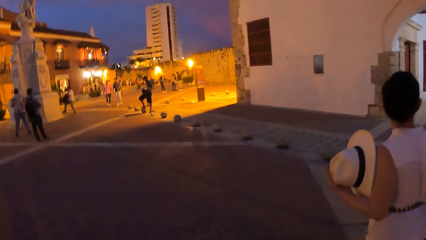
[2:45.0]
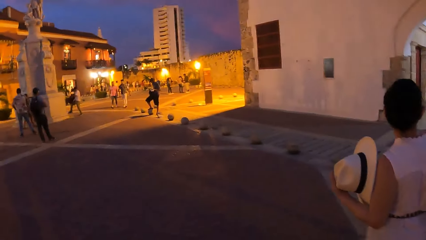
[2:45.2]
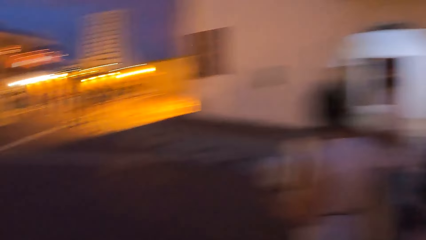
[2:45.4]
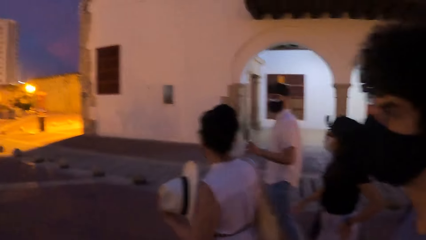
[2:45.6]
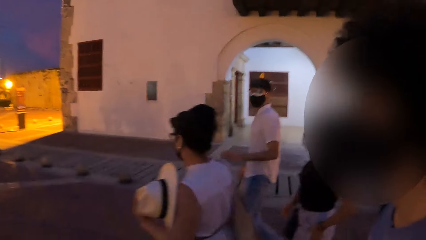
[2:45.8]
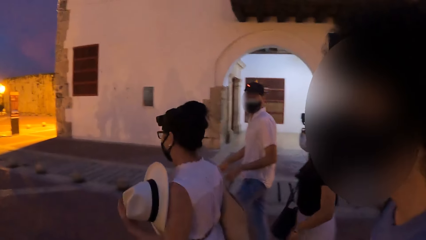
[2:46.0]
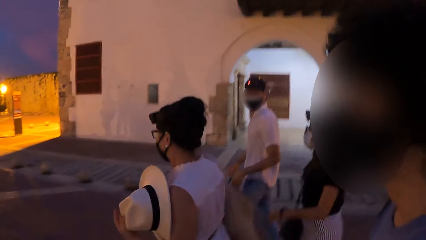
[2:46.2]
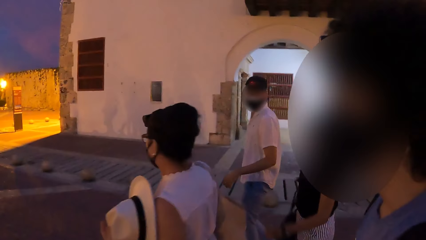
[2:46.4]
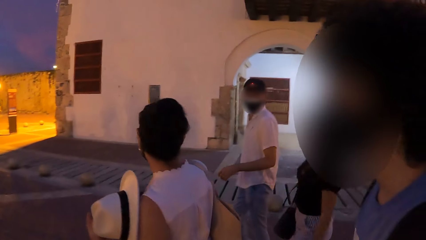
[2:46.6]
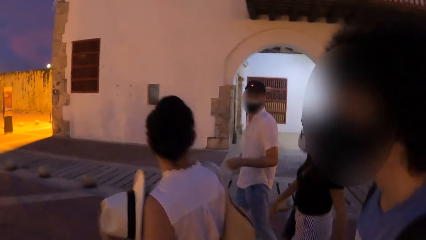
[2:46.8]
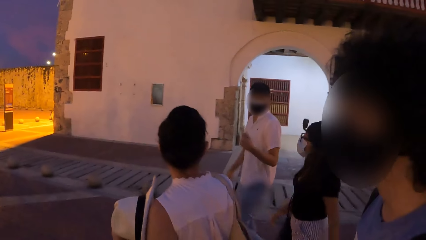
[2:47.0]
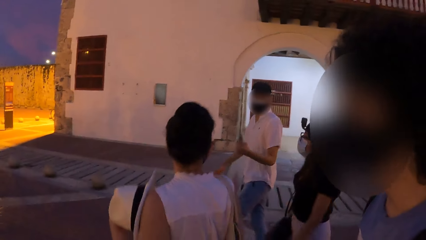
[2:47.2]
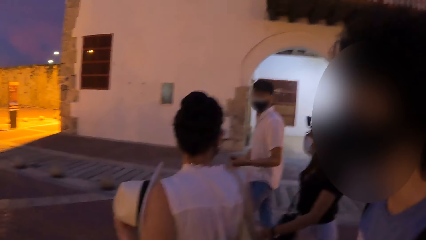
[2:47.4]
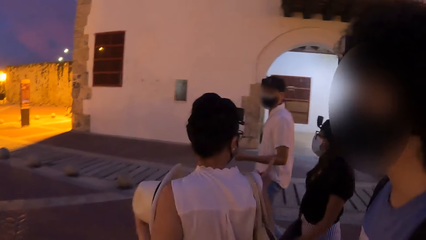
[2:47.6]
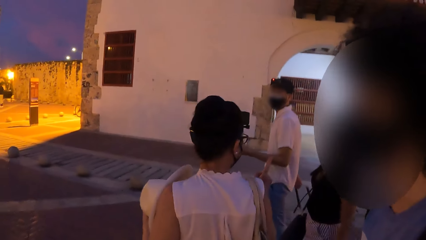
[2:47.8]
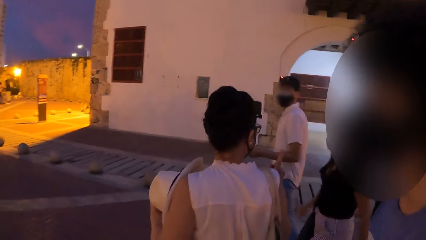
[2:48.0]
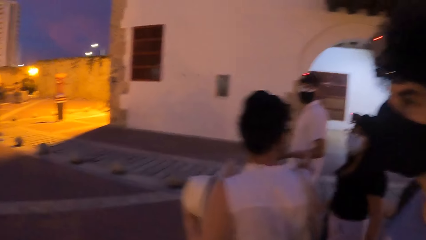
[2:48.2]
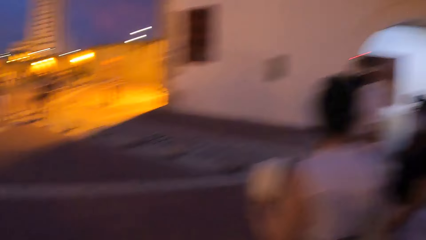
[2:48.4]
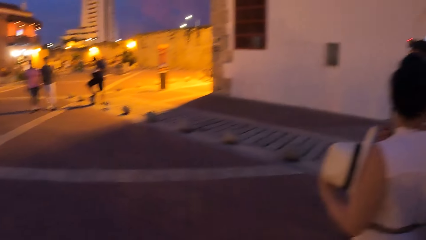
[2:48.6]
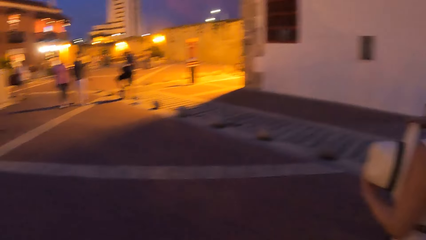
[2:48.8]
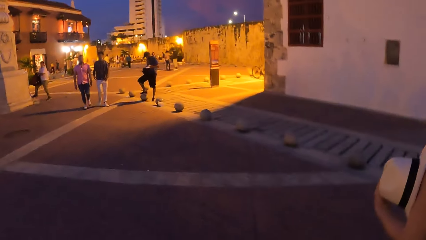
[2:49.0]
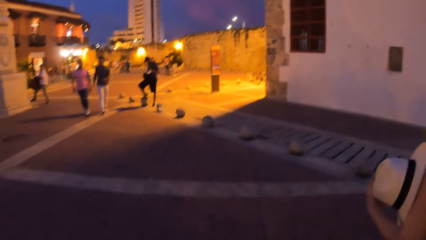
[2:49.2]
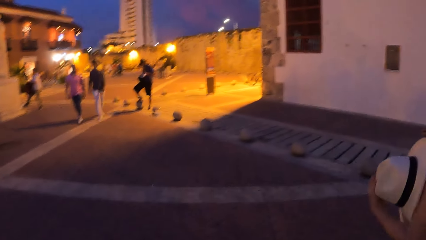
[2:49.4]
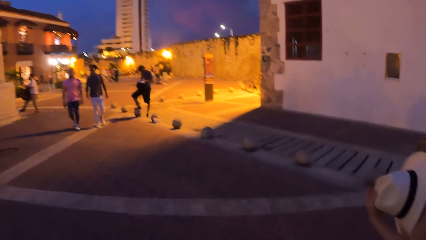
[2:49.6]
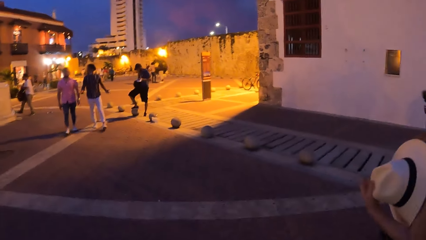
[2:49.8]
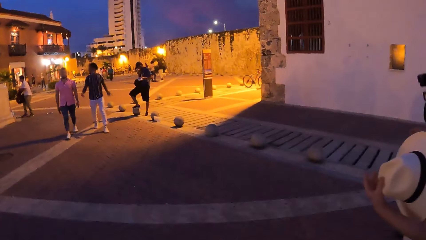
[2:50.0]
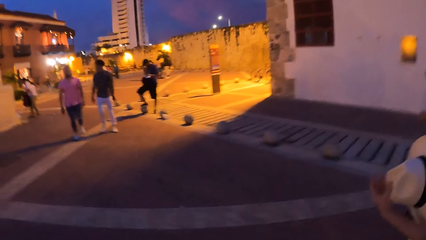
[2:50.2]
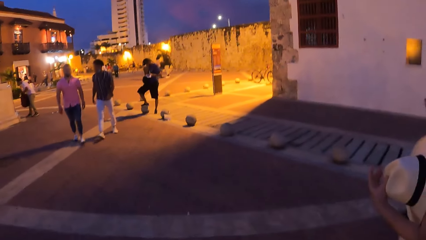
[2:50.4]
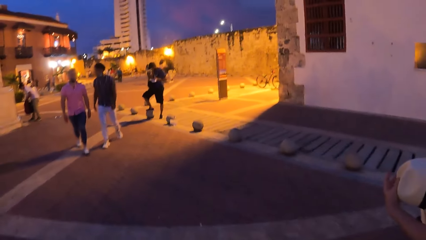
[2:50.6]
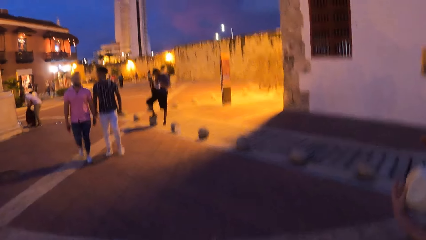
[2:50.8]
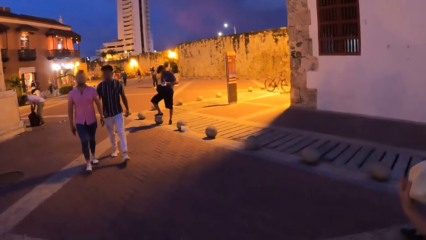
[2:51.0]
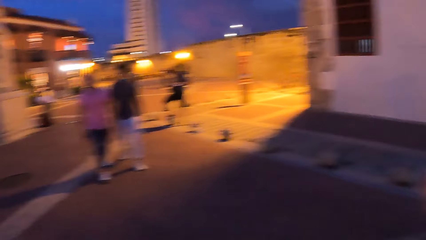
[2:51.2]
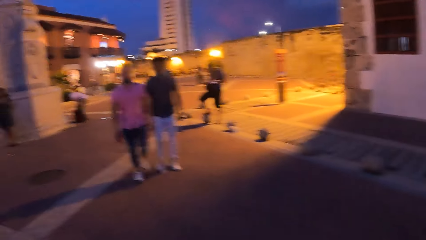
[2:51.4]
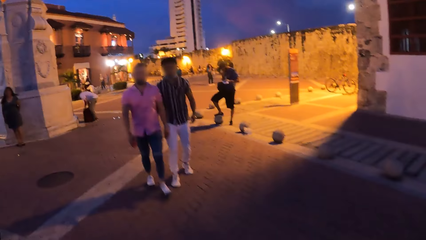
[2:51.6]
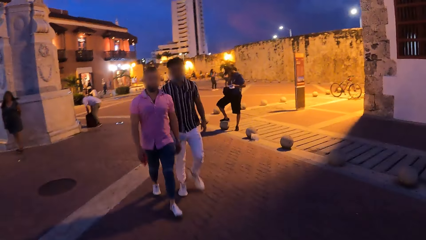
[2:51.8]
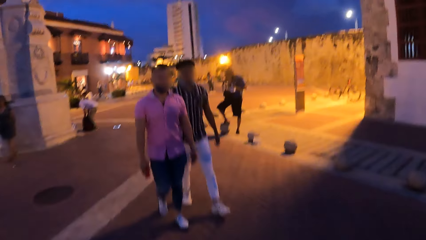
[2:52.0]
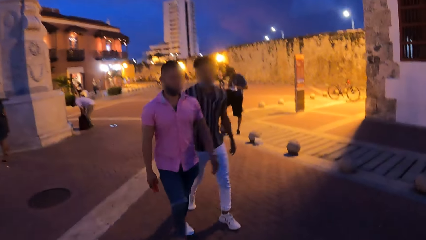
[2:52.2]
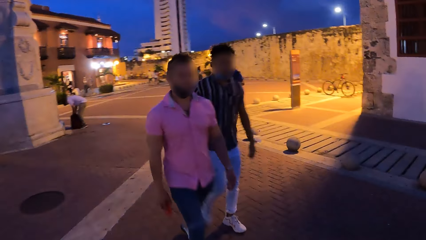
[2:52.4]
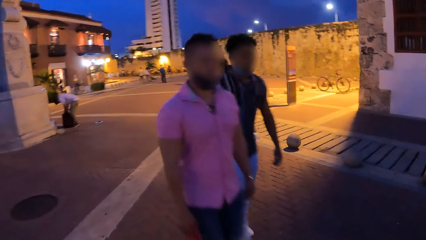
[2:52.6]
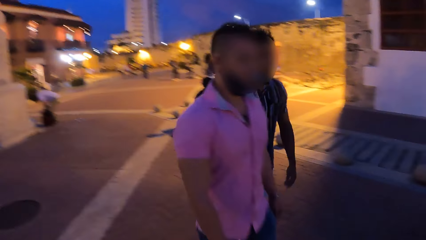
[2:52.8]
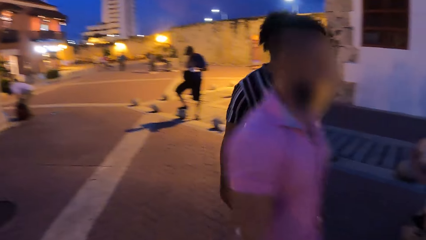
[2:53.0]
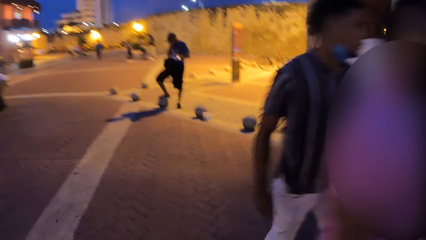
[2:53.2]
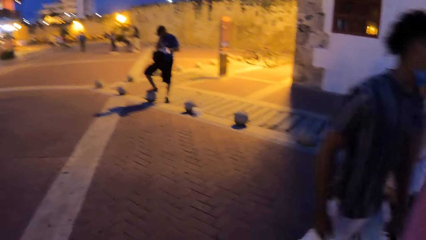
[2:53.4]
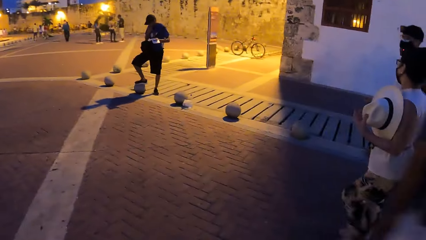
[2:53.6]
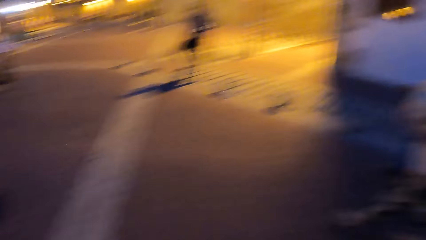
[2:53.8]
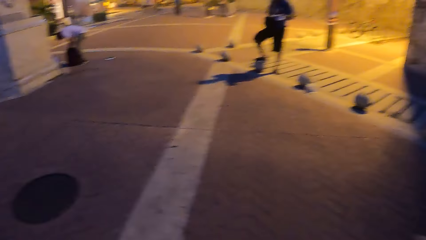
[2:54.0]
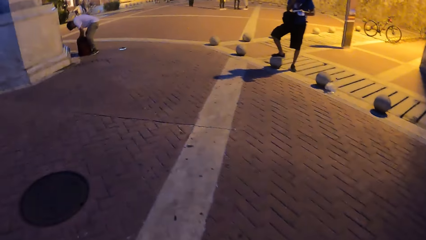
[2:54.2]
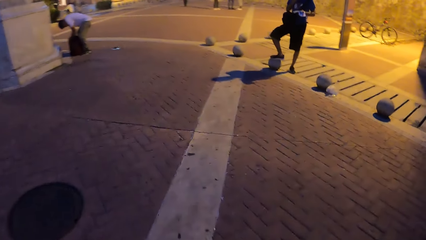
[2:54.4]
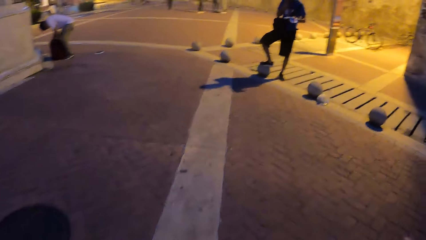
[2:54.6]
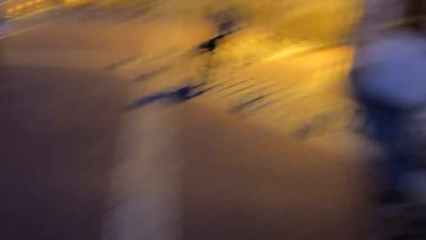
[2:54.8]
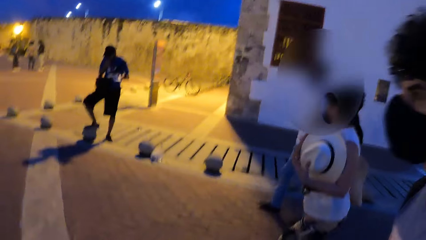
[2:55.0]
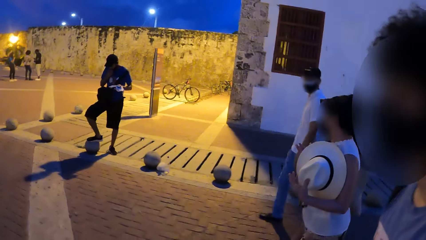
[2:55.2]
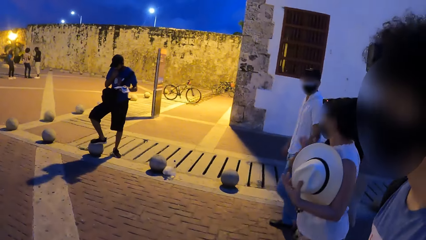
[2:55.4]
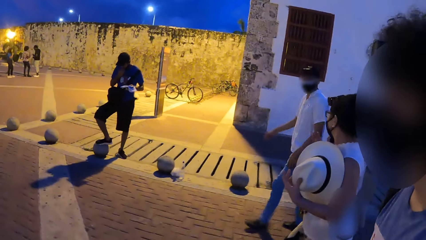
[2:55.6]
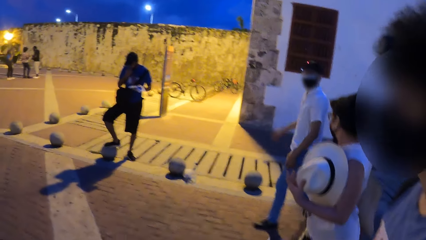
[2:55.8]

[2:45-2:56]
A person talks to two other people. The camera wearer walks on the road with them and another person.

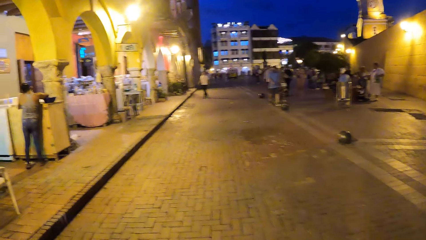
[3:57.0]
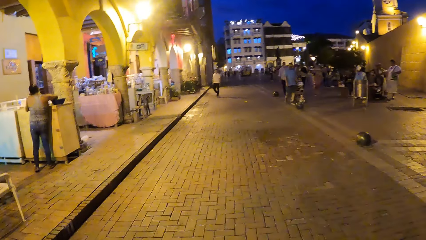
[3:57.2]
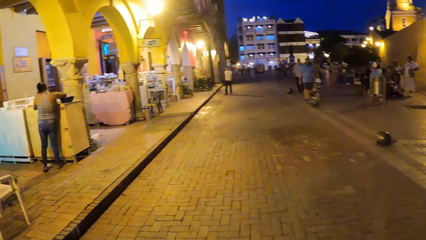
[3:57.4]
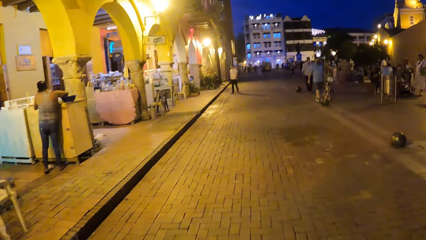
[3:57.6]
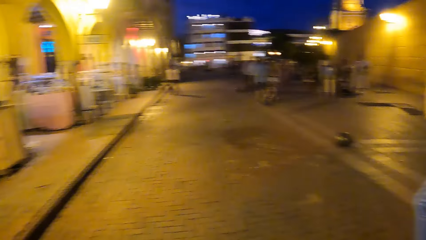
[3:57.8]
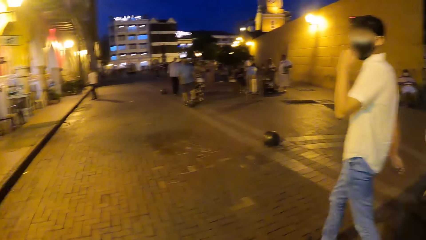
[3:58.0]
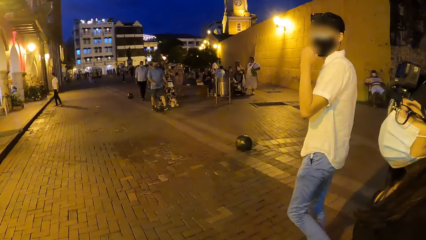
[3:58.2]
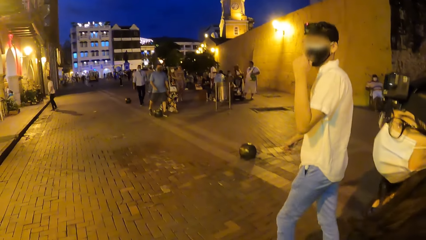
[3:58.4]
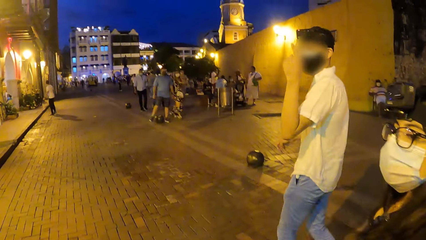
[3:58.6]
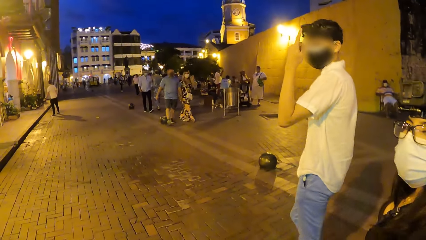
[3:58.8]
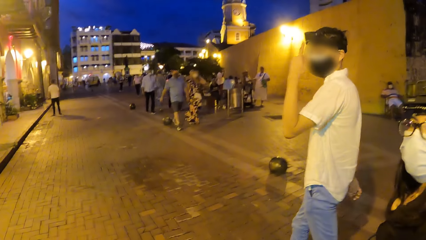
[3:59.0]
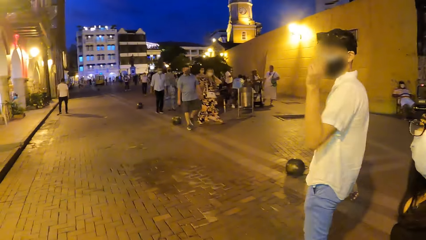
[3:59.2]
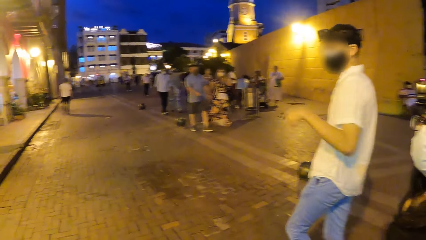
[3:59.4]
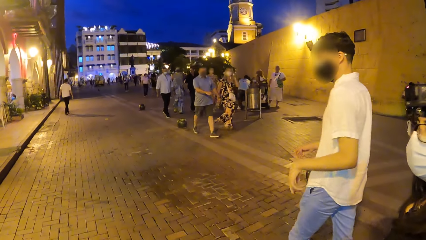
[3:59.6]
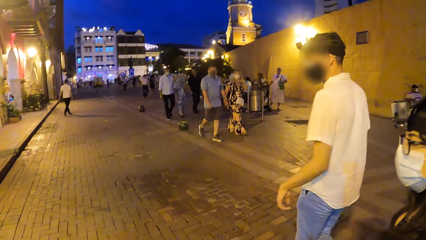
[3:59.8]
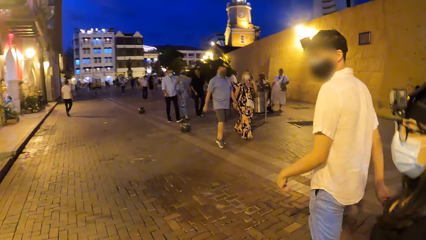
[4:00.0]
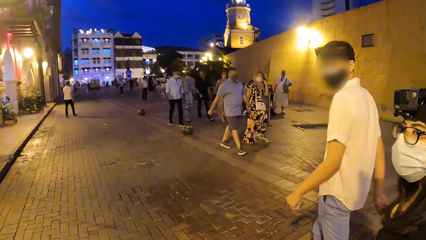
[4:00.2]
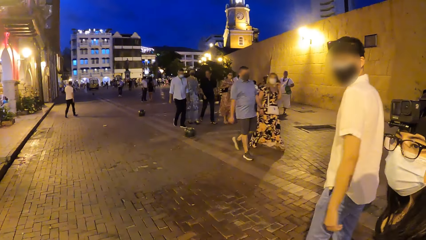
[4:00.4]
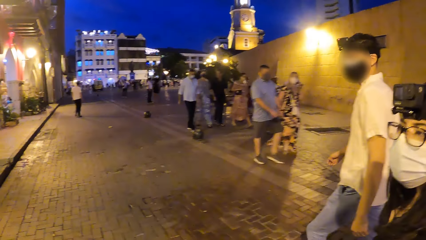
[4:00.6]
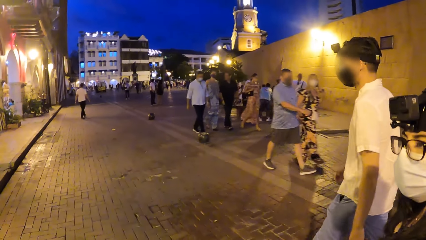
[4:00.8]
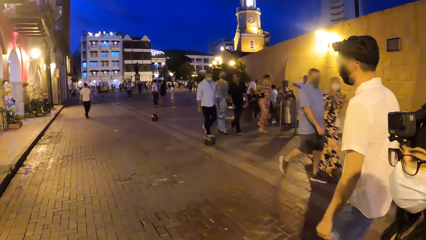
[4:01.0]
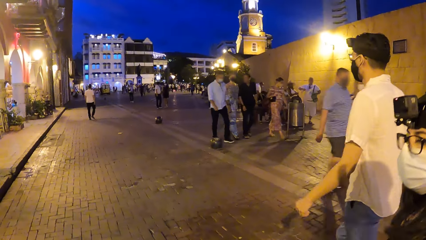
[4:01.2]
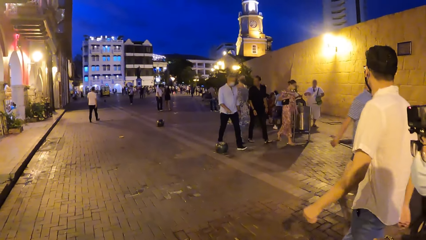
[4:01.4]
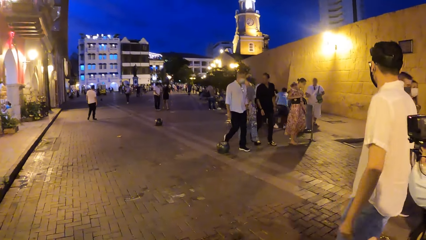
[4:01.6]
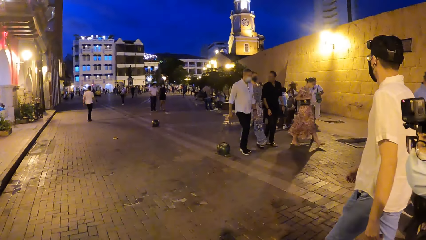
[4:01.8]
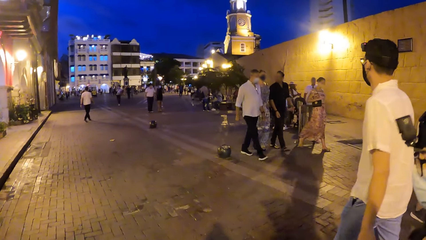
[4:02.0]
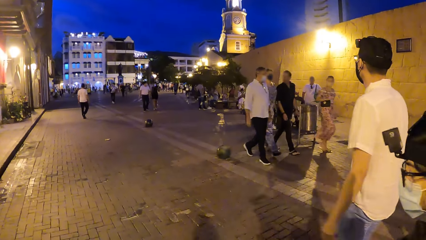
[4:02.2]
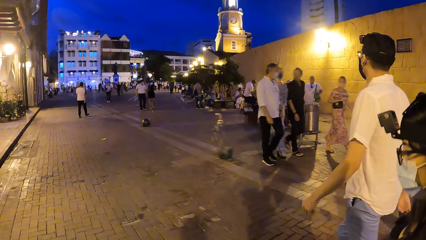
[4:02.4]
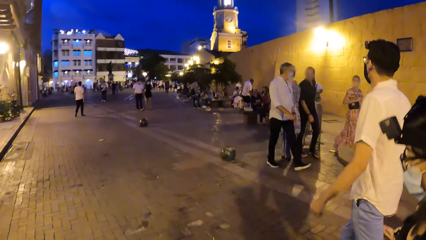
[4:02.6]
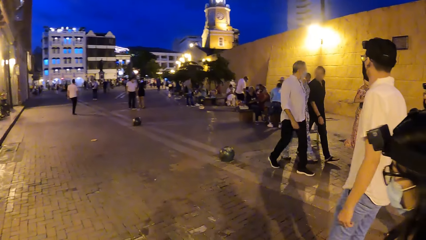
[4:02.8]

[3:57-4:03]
The camera wearer converses with a person and another person. A person talks to the camera wearer. Another person looks around the road.
